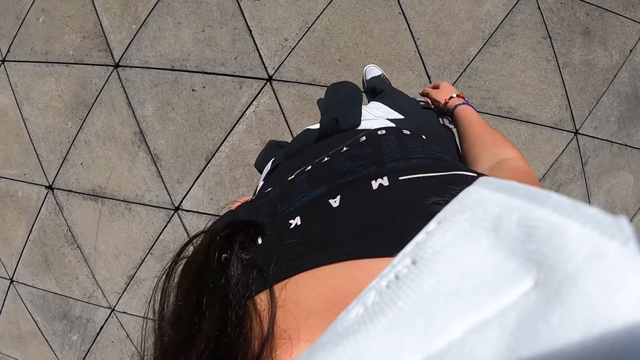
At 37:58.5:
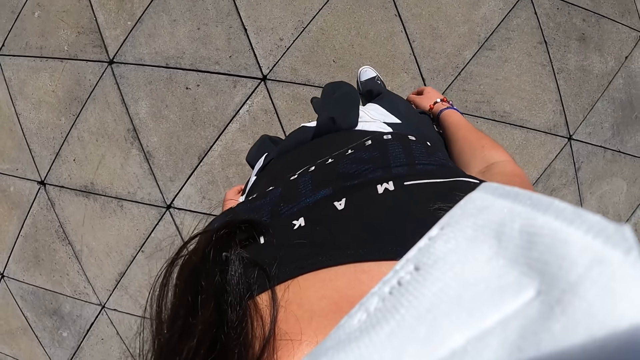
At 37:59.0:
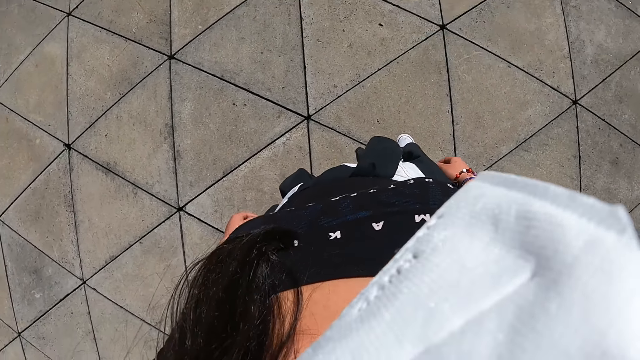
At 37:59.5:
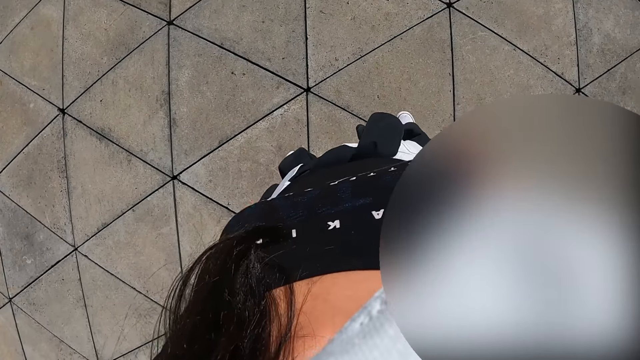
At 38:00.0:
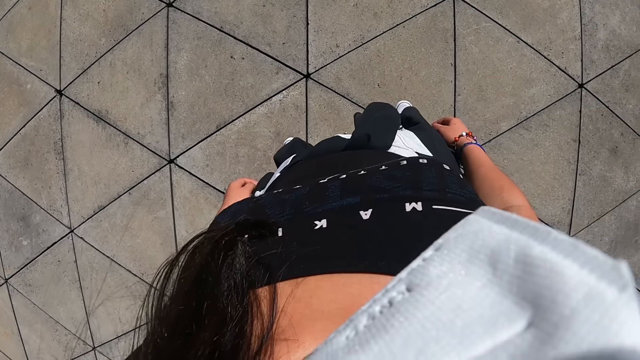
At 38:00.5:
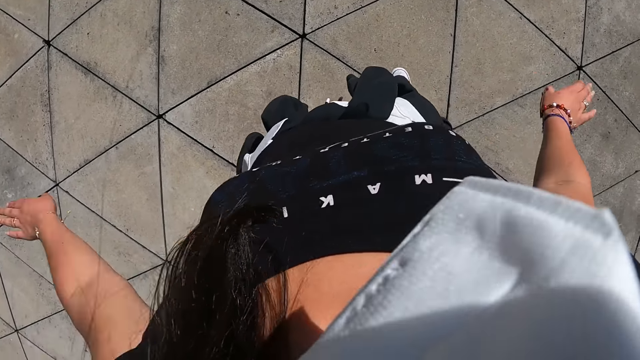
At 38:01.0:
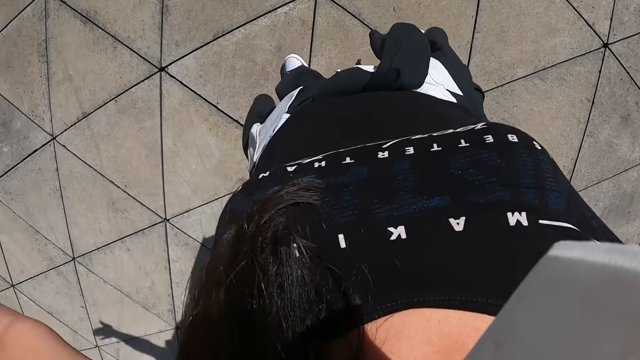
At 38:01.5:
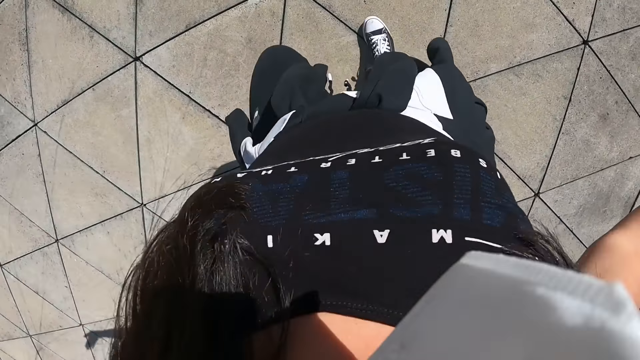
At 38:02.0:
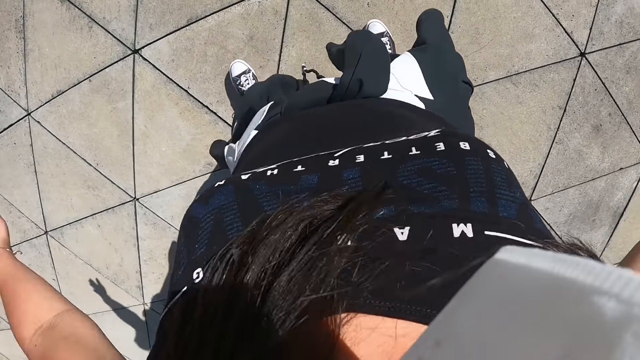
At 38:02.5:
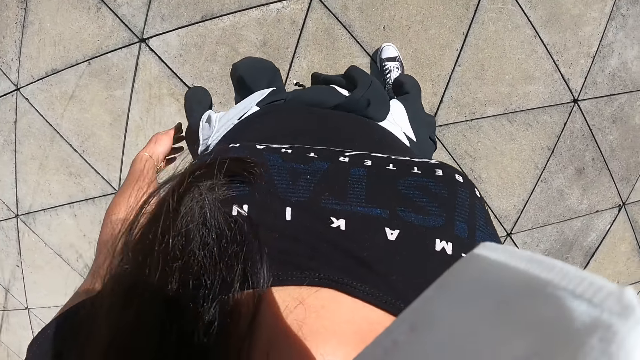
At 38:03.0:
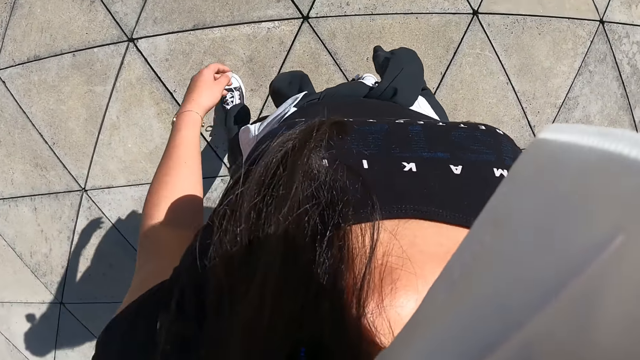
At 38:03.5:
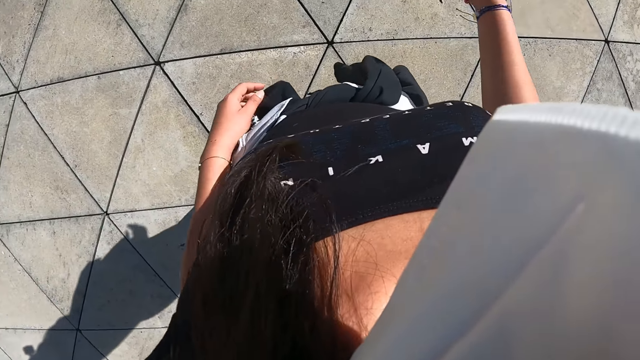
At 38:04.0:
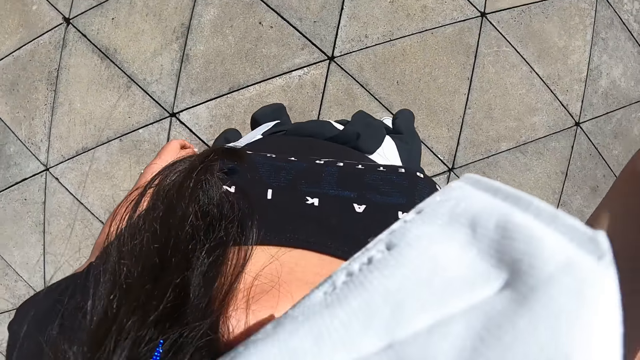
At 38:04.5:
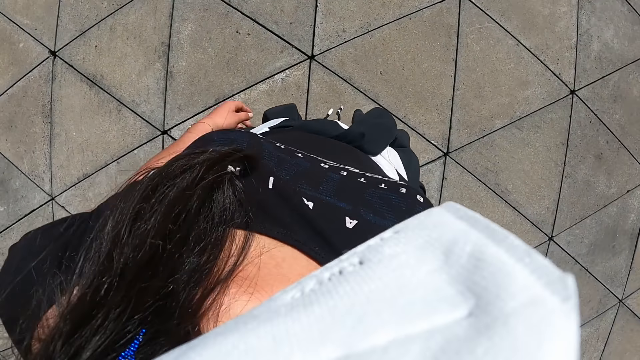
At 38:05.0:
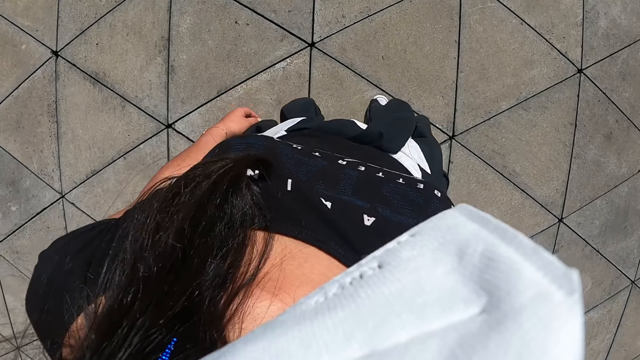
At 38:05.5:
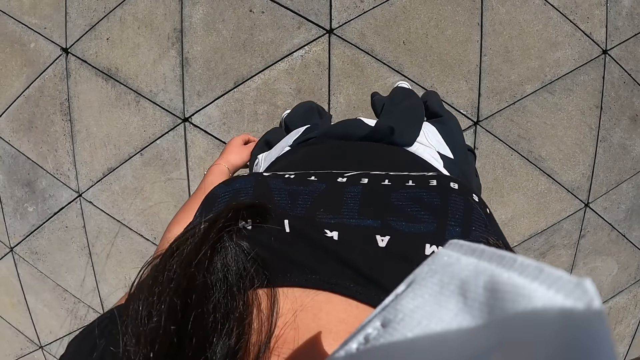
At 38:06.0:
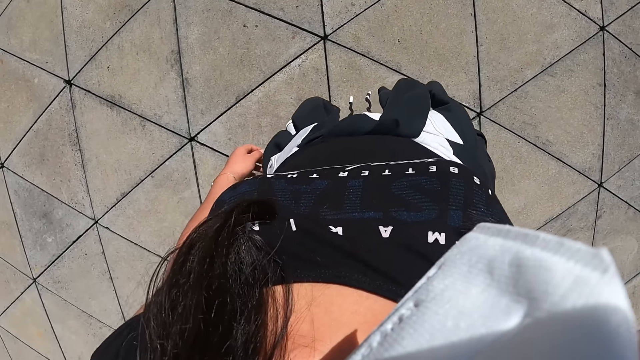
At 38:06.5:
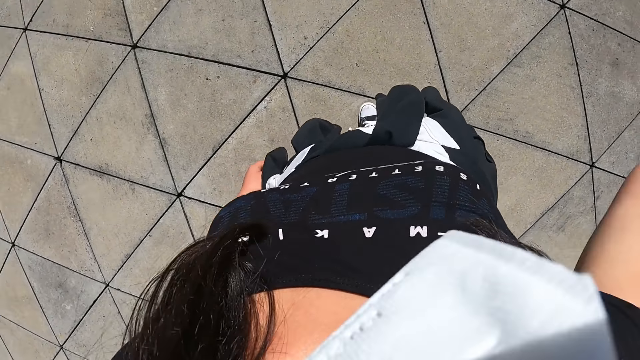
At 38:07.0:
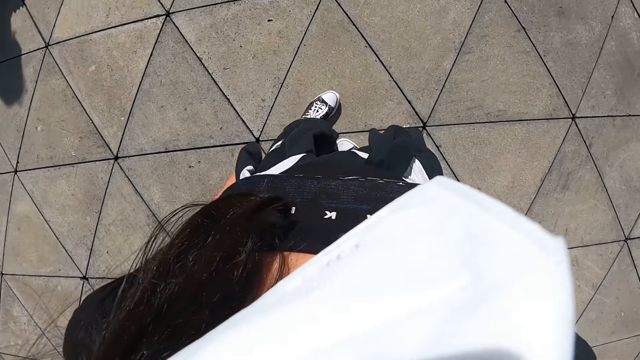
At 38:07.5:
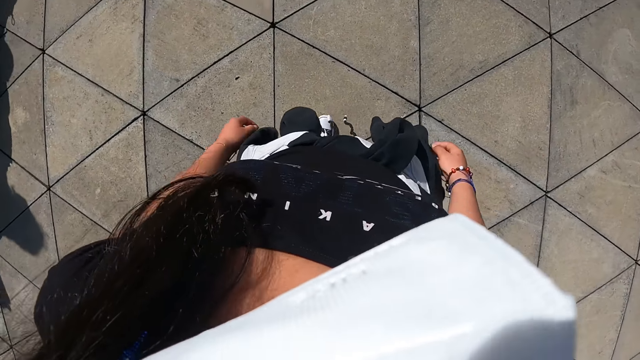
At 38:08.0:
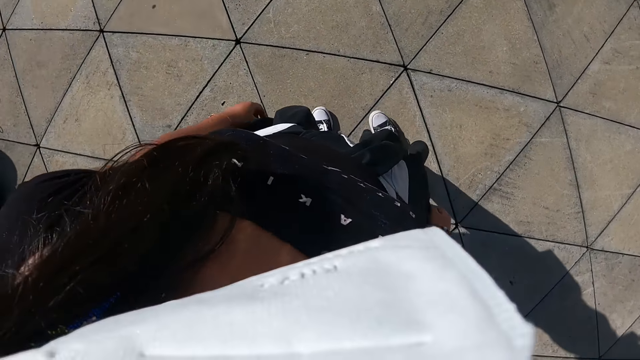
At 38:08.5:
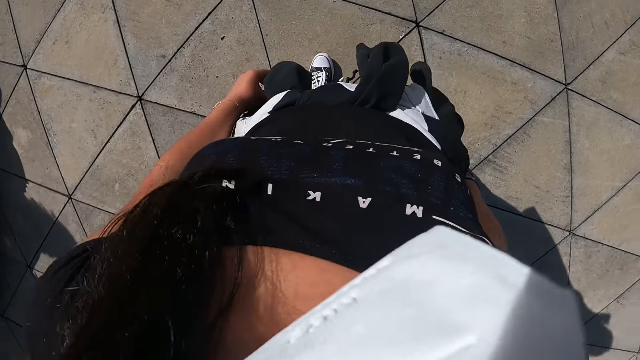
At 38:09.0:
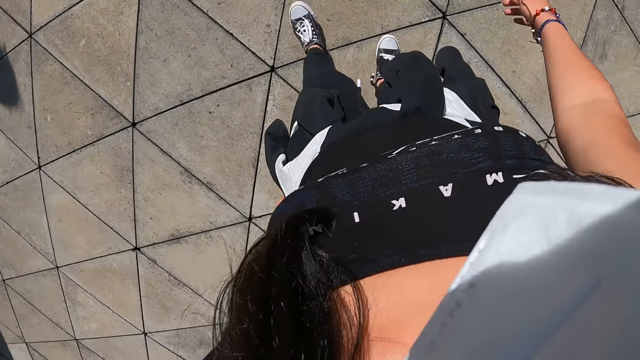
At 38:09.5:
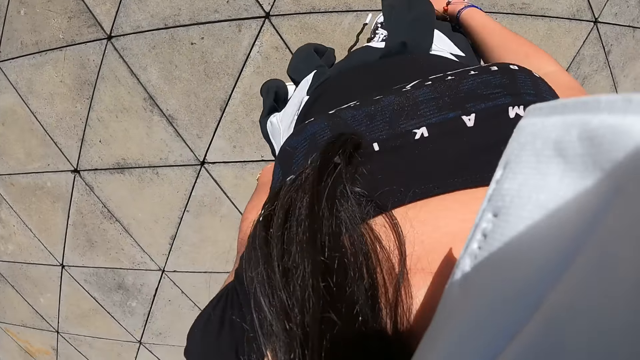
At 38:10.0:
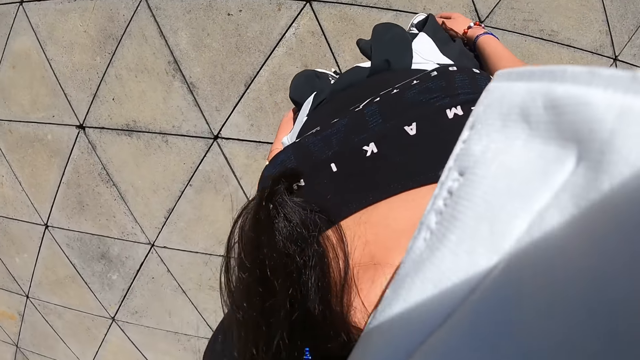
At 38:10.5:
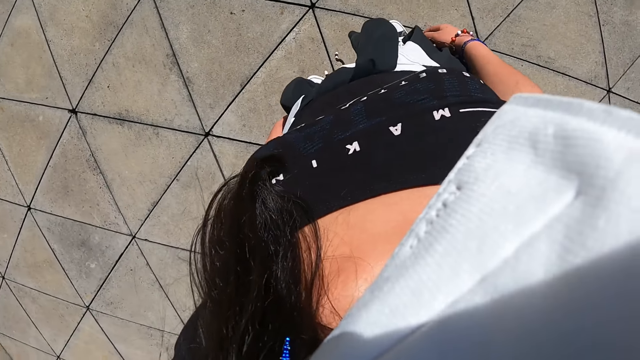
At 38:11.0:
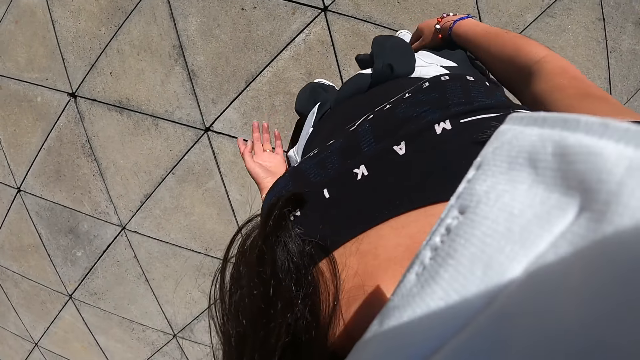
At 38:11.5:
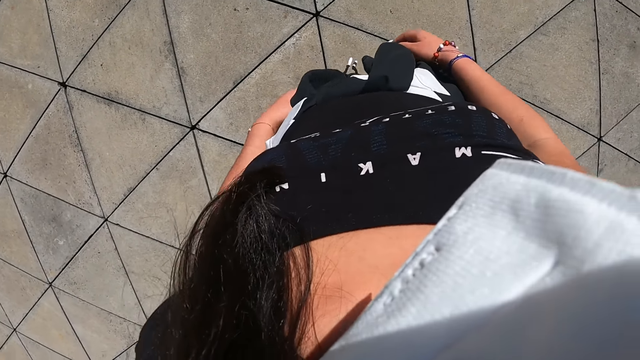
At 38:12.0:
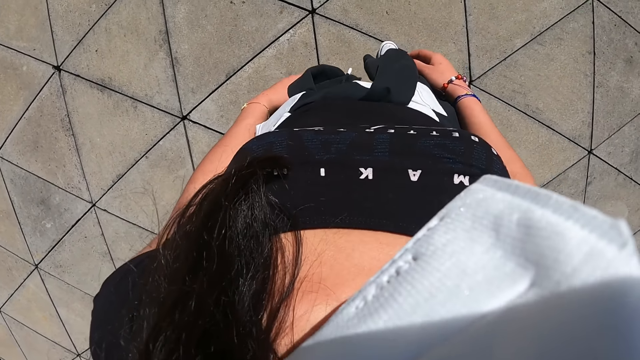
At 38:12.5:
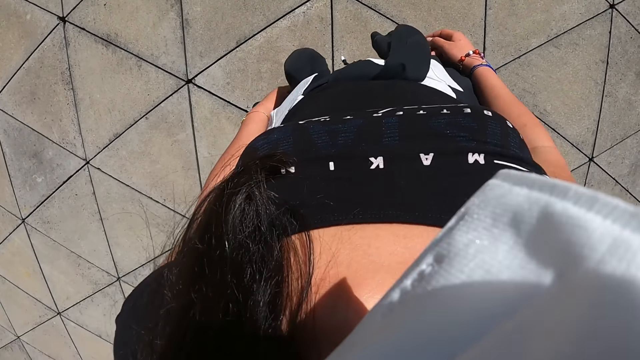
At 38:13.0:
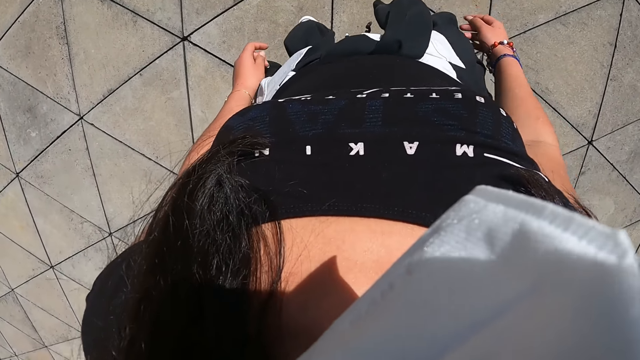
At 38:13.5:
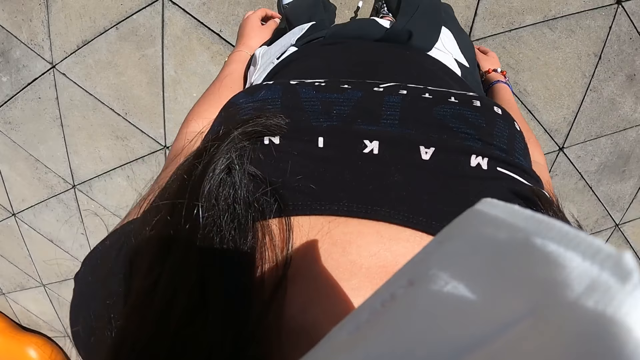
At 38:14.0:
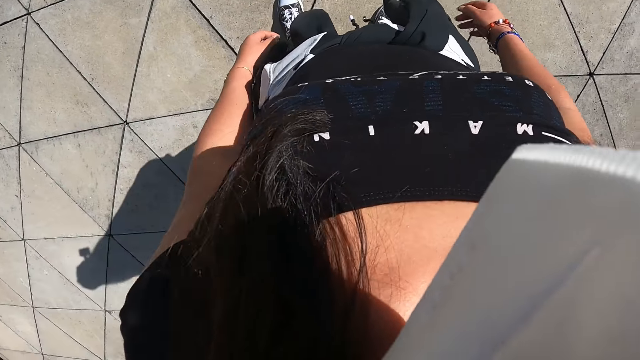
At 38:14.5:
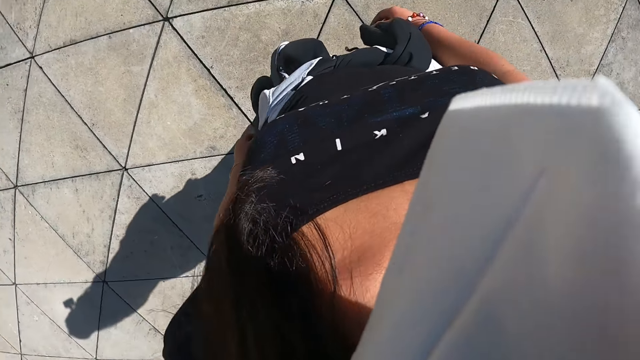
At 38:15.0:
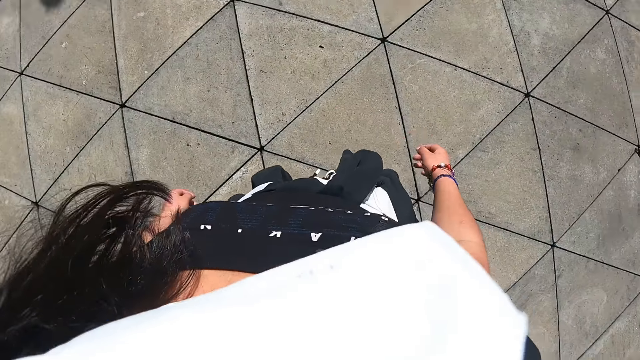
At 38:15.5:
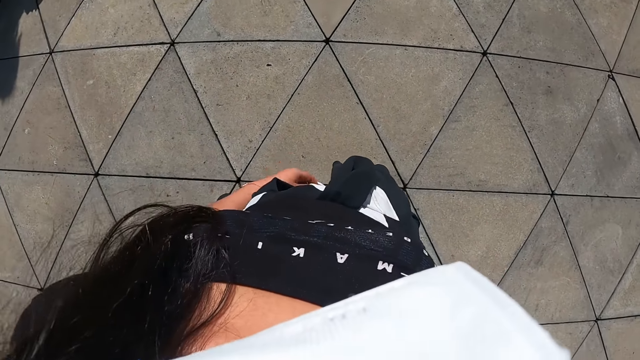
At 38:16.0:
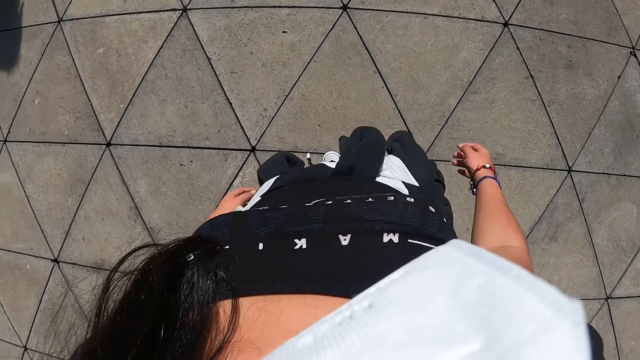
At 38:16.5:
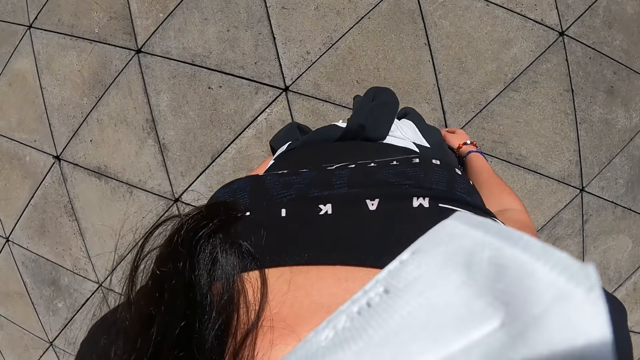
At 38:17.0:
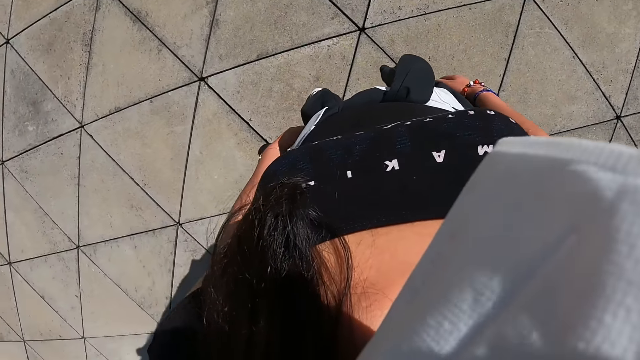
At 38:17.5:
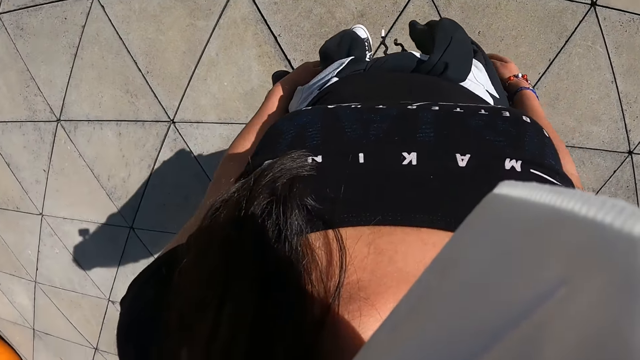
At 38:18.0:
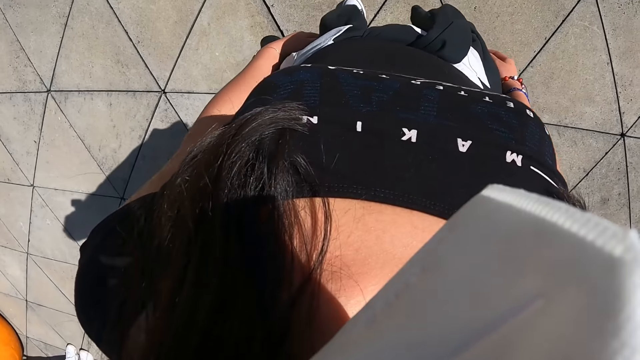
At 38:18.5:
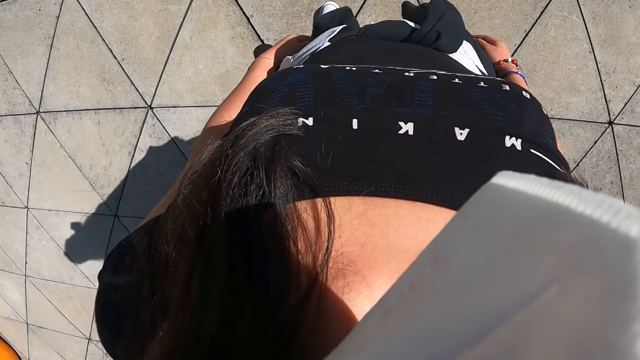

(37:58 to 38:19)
The camera wearer looks around. She dances. She stands. She drops her hand. She turns around. She stands.
